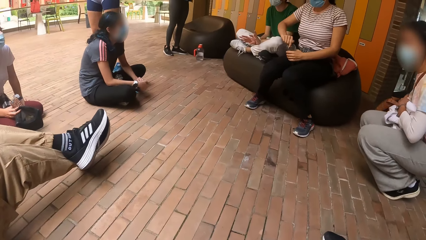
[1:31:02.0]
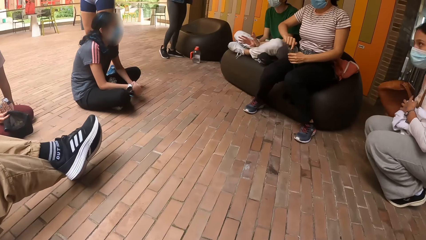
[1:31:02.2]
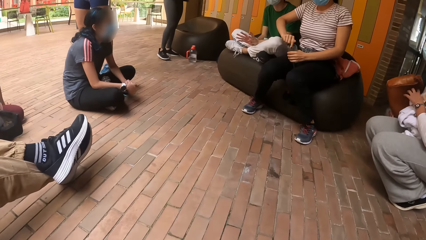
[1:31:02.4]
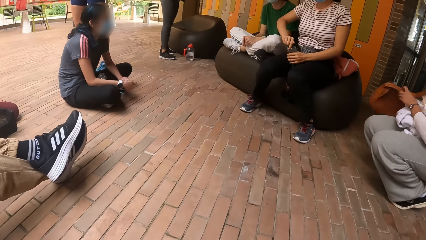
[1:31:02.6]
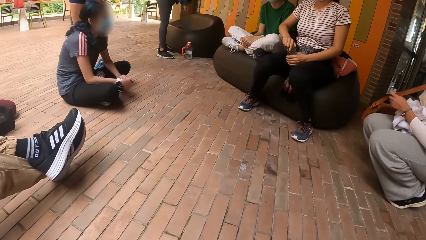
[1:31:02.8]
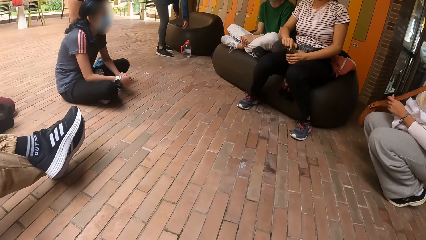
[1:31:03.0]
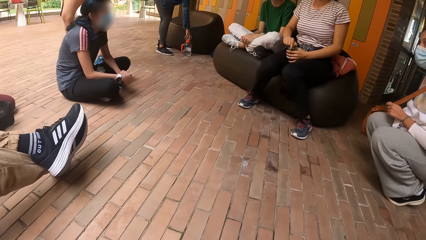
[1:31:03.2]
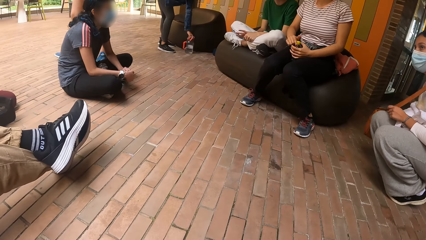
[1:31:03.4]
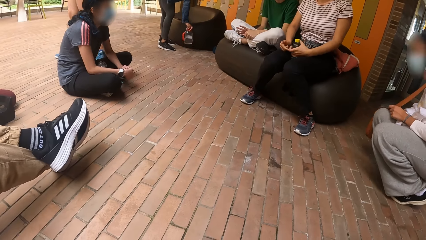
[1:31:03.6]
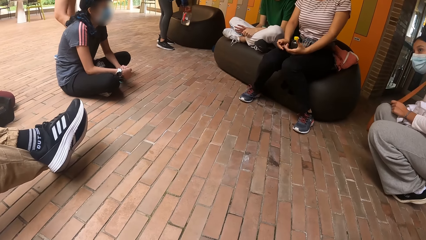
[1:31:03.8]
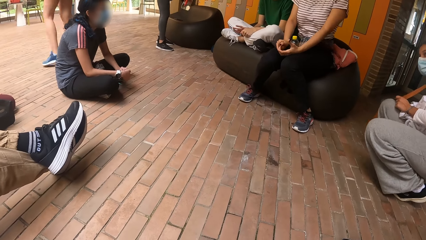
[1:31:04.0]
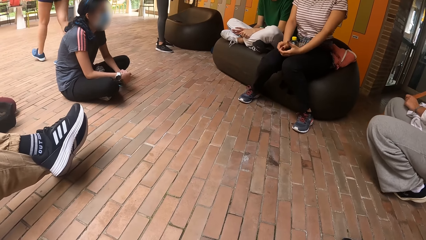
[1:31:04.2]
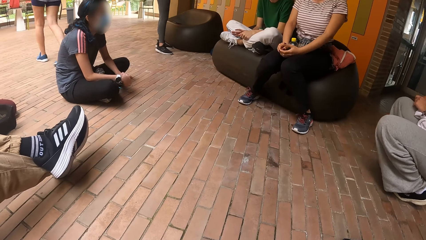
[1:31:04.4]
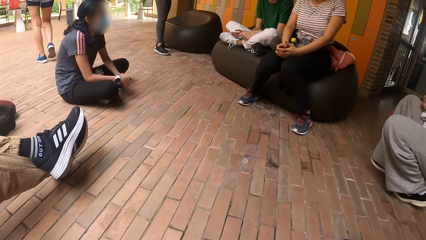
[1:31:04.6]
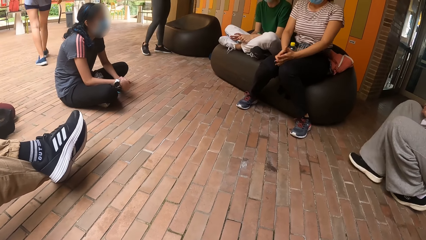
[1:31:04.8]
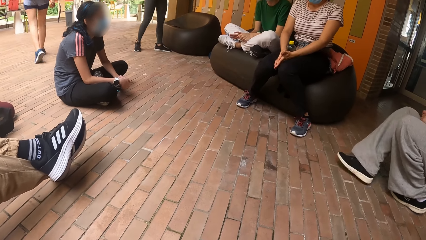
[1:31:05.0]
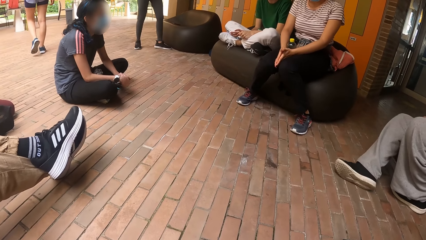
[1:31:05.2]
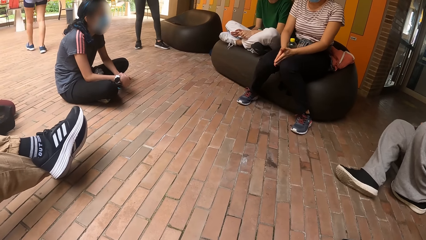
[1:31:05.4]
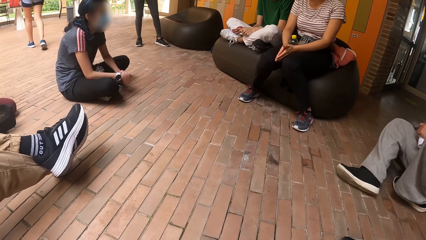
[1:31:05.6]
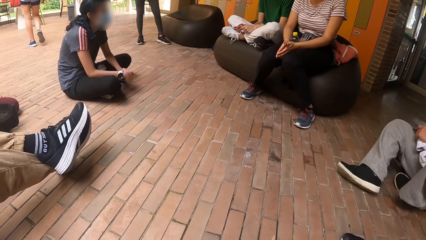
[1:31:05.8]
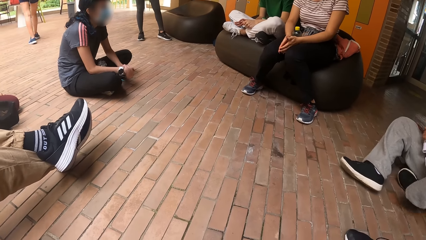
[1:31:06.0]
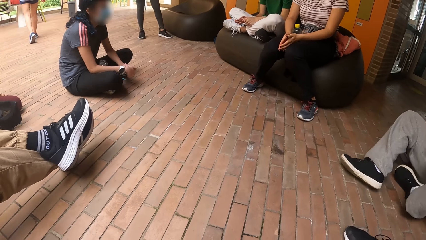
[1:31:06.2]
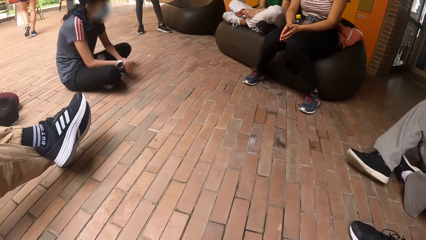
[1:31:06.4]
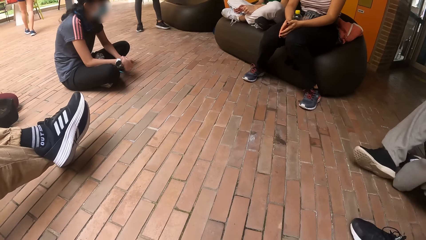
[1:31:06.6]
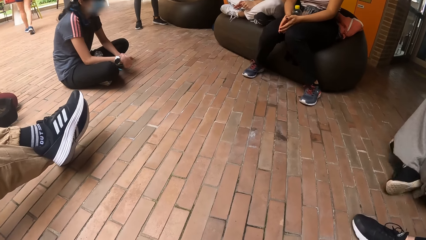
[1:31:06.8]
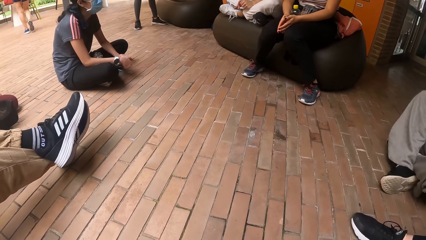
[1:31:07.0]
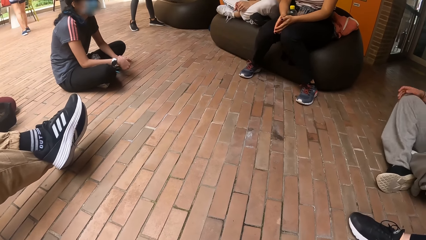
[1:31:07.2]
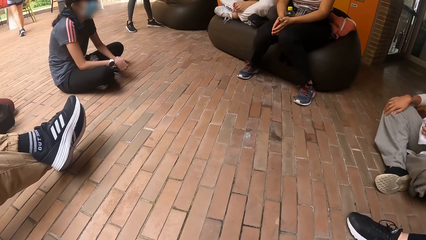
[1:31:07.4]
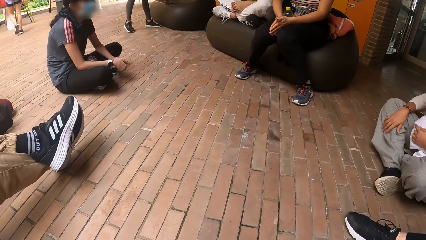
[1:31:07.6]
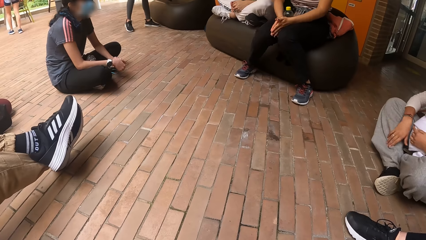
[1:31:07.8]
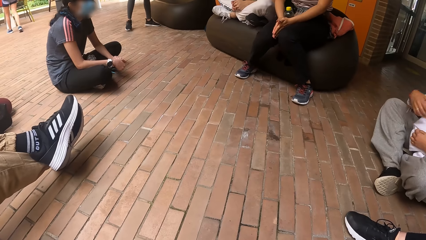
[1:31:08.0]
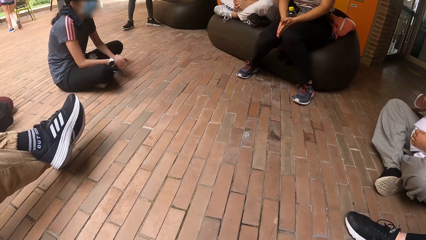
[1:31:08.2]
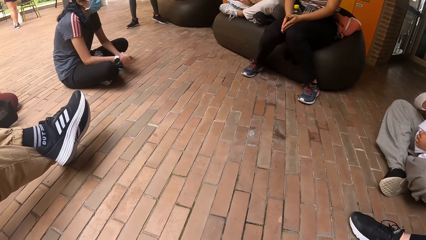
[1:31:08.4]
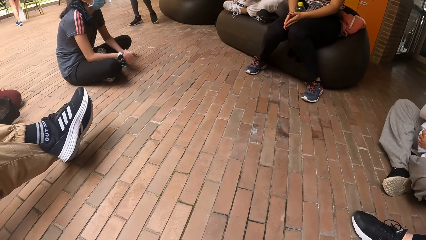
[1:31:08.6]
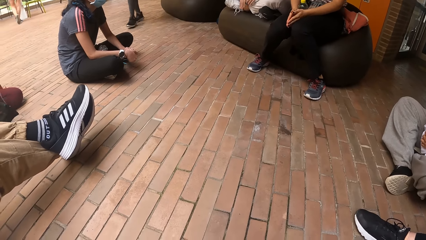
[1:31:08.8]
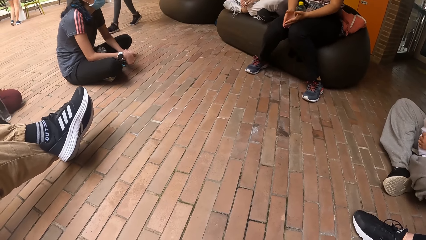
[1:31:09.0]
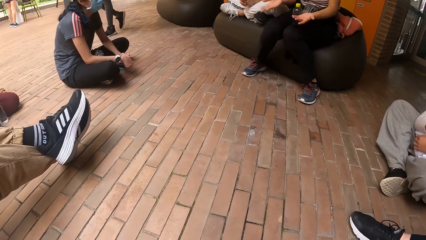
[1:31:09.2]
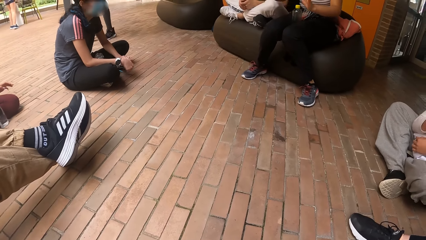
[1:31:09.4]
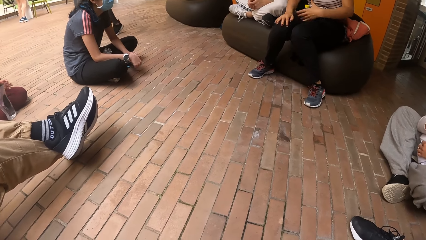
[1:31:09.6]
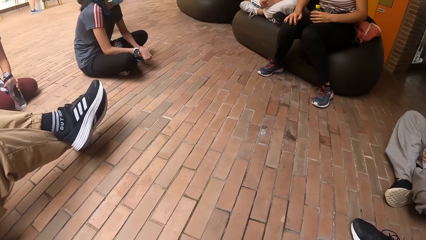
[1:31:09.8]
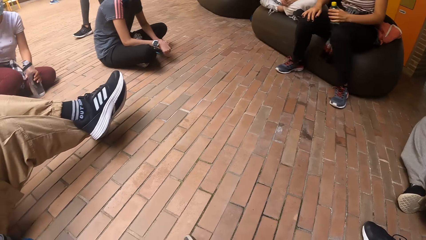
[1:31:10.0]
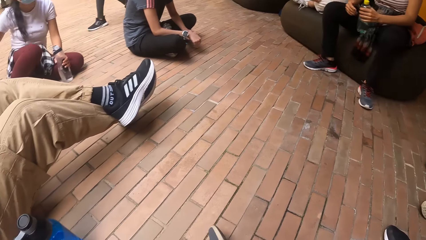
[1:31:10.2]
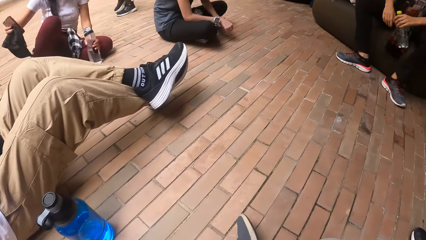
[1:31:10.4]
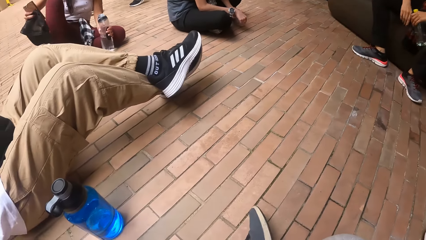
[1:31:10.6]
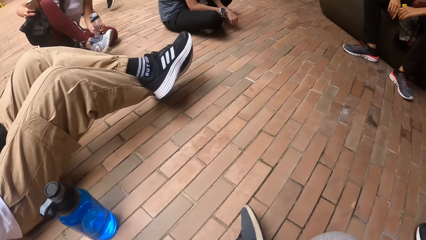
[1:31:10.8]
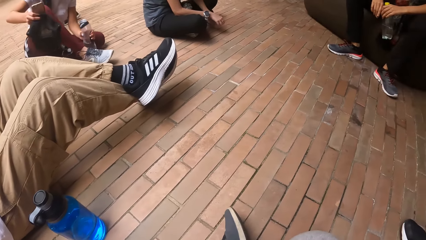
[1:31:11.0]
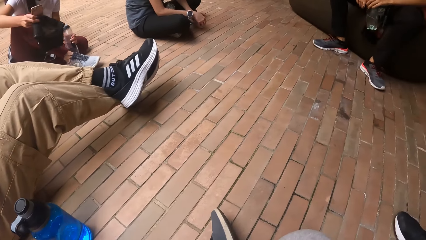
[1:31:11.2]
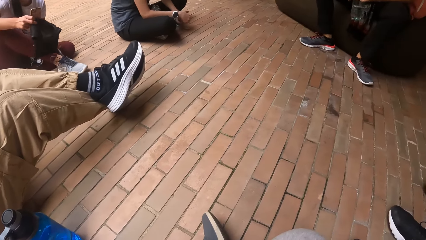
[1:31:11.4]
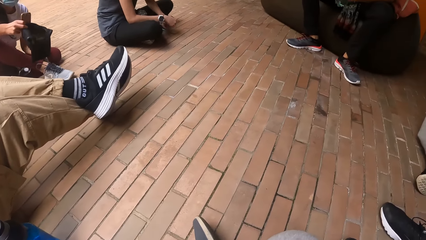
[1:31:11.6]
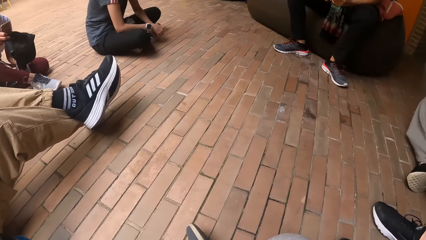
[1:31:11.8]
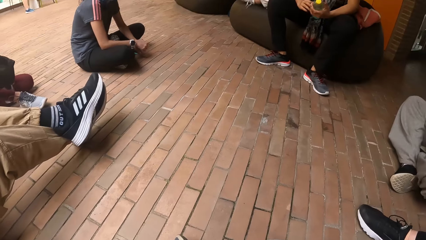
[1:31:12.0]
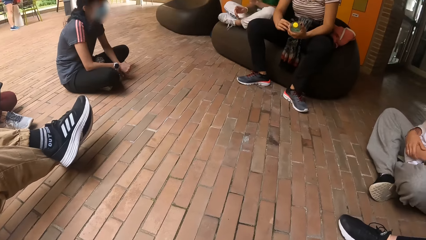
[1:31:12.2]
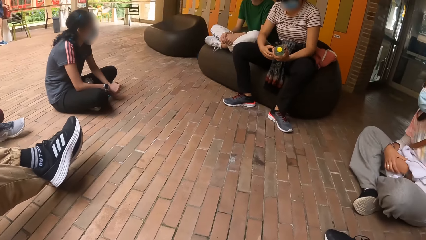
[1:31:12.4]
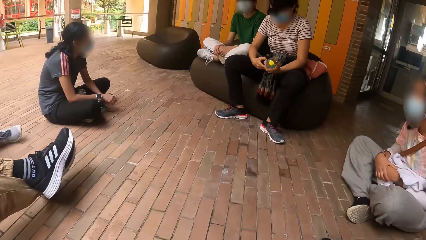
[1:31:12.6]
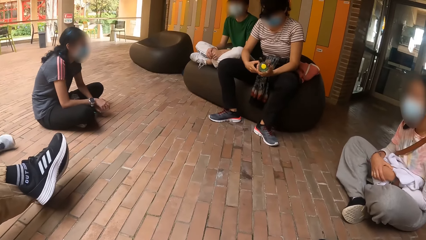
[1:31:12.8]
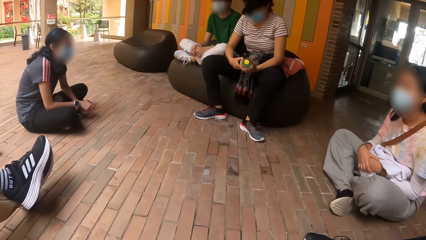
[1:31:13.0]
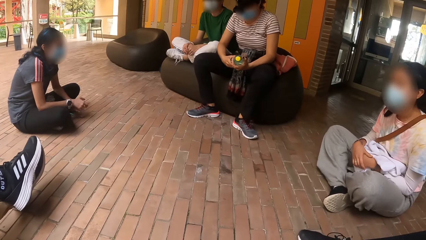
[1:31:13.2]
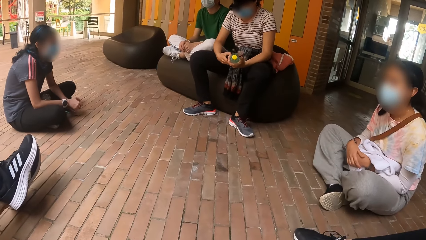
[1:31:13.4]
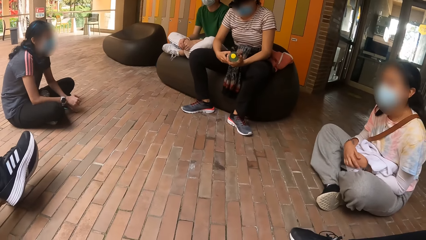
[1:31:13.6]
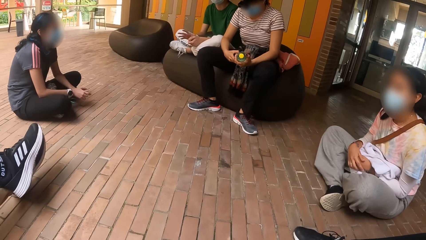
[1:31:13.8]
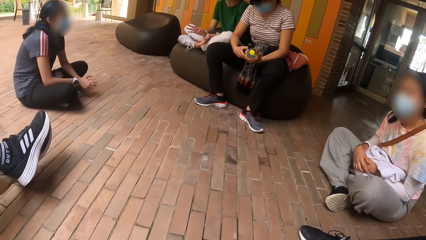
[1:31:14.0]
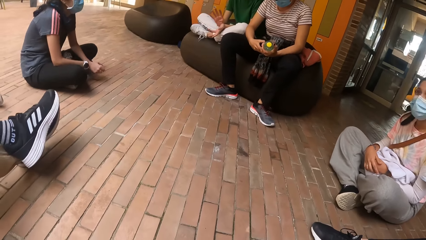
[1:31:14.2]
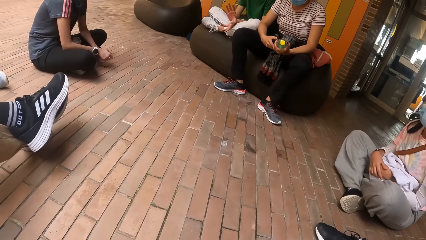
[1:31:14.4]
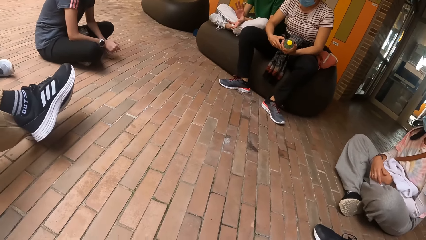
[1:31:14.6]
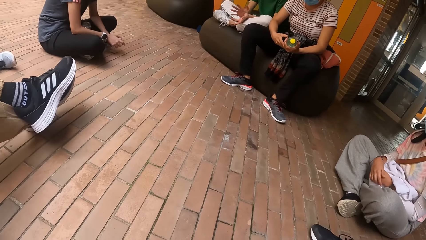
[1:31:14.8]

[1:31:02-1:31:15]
A woman closes a water bottle tightly with her right hand. A man interacts with the camera wearer and a group of people. The camera wearer looks around. The woman grabs the water bottle from between her laps with her left hand.
